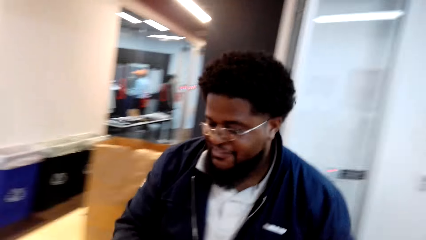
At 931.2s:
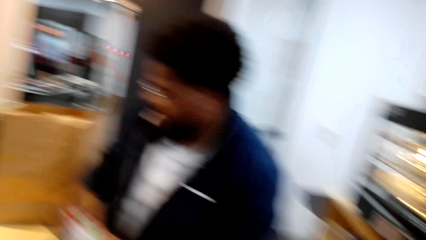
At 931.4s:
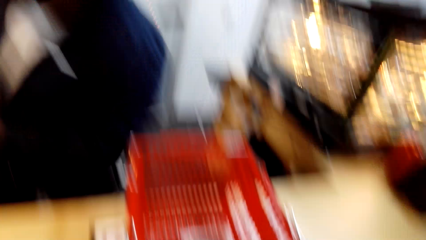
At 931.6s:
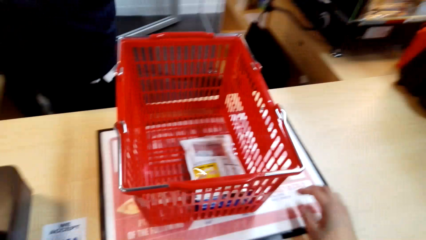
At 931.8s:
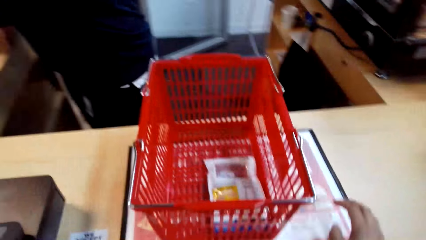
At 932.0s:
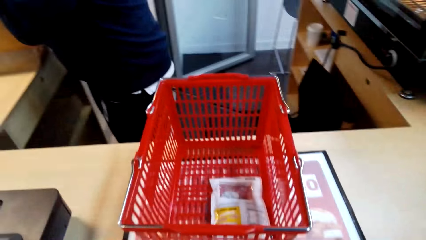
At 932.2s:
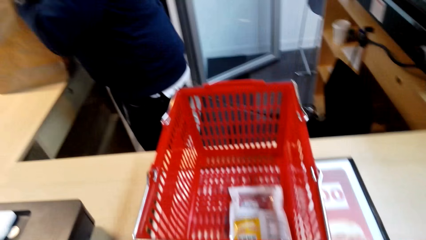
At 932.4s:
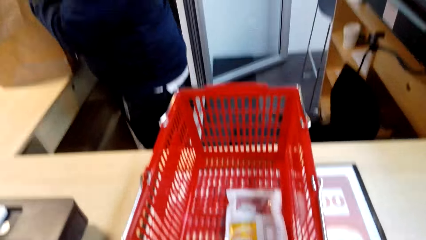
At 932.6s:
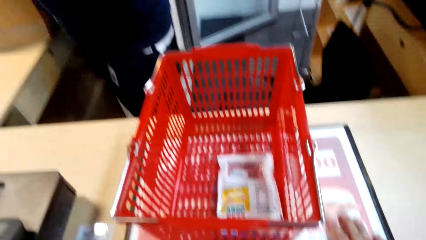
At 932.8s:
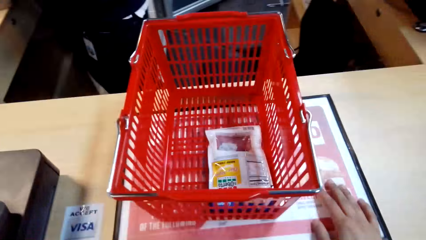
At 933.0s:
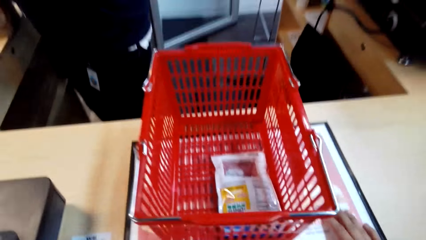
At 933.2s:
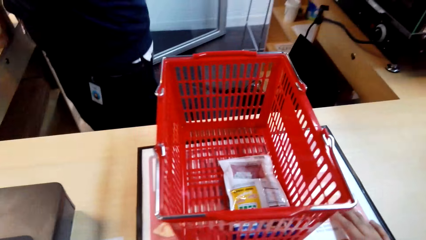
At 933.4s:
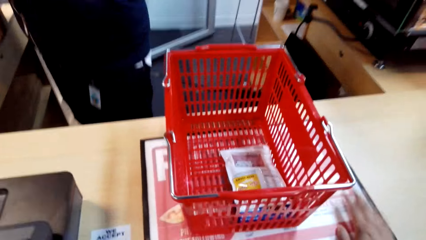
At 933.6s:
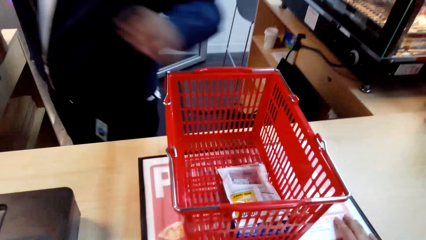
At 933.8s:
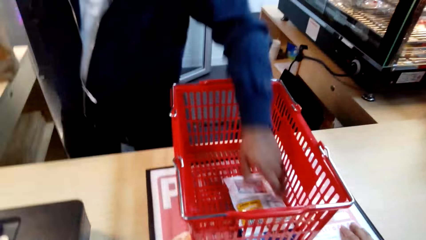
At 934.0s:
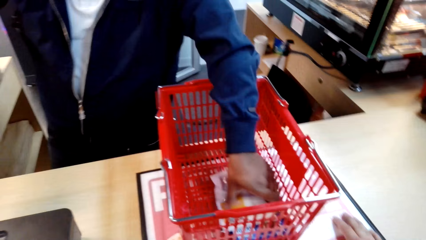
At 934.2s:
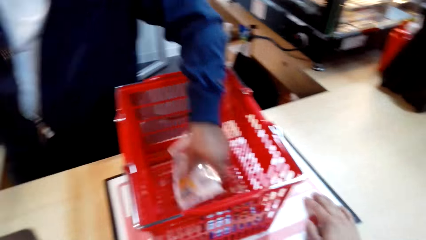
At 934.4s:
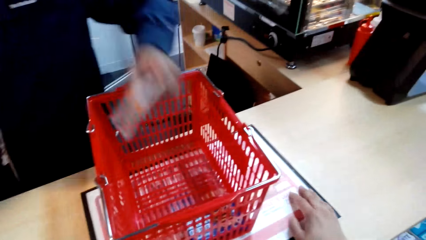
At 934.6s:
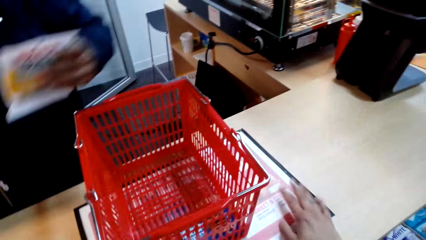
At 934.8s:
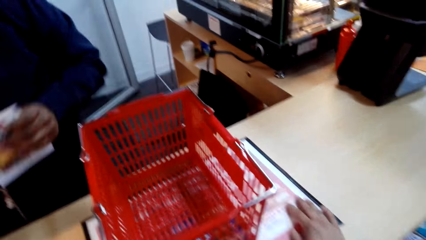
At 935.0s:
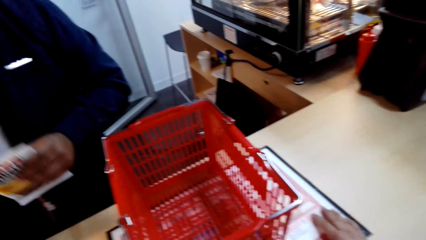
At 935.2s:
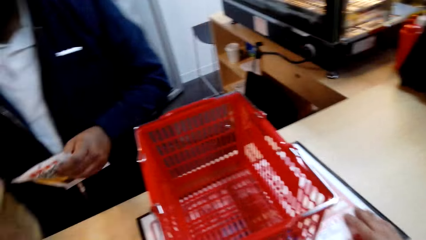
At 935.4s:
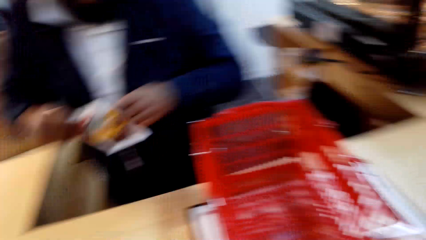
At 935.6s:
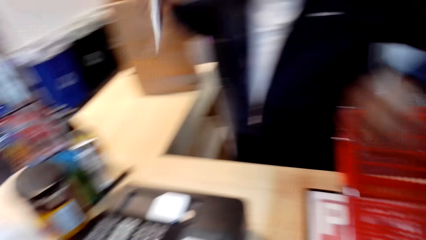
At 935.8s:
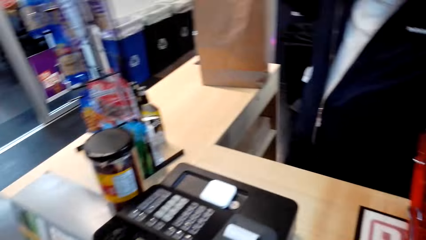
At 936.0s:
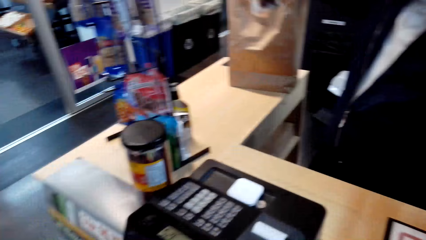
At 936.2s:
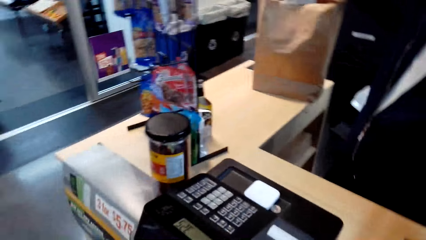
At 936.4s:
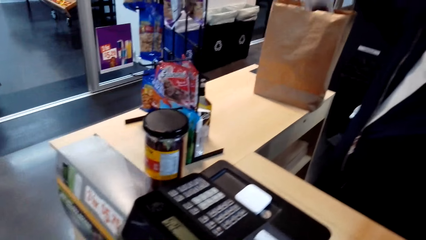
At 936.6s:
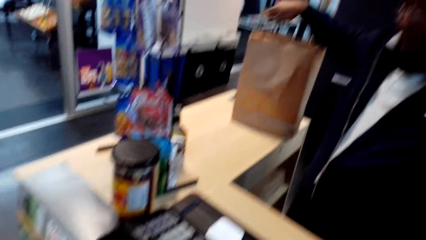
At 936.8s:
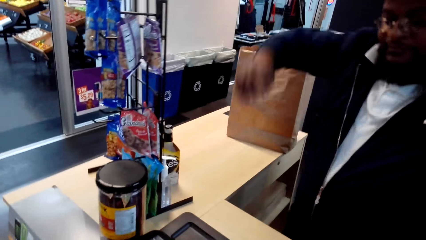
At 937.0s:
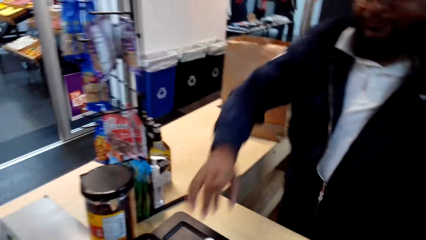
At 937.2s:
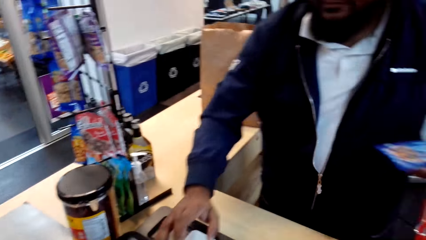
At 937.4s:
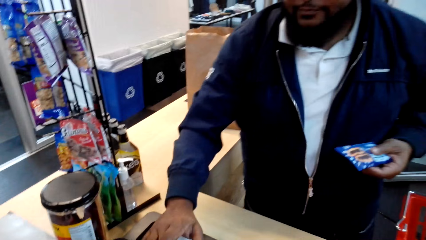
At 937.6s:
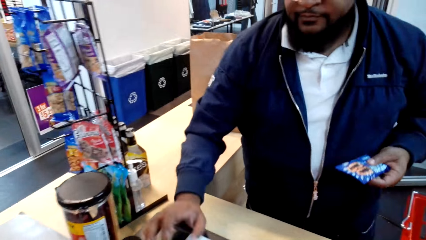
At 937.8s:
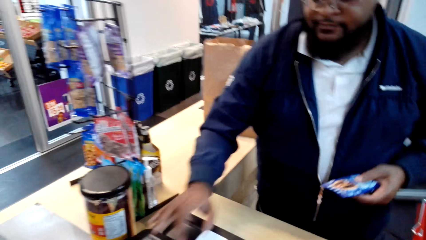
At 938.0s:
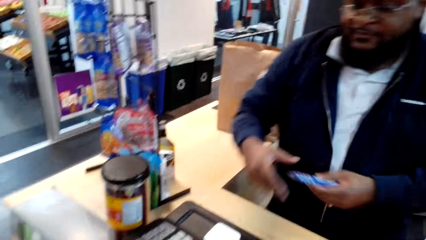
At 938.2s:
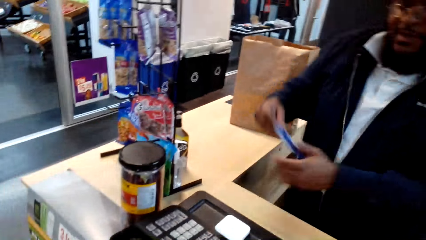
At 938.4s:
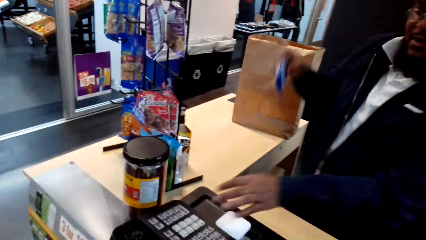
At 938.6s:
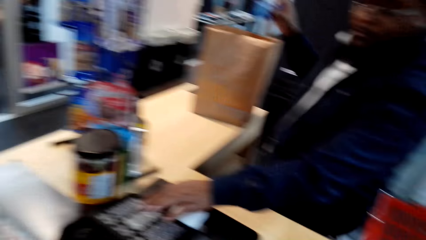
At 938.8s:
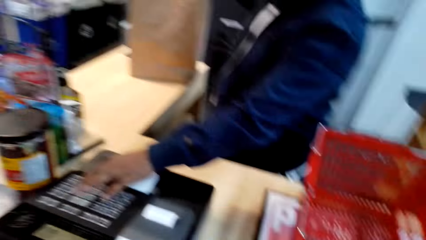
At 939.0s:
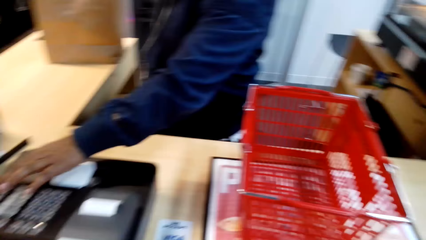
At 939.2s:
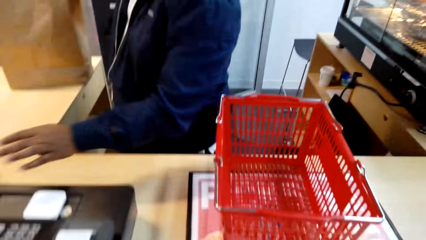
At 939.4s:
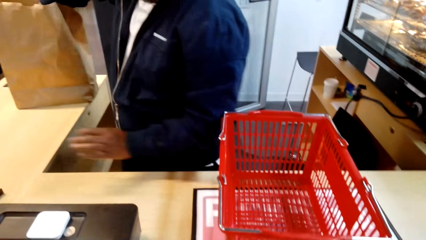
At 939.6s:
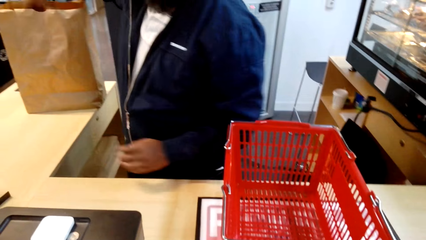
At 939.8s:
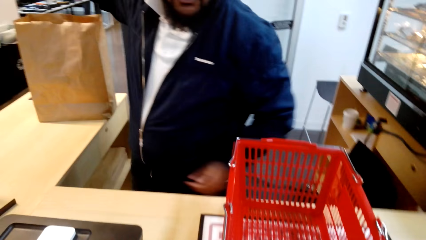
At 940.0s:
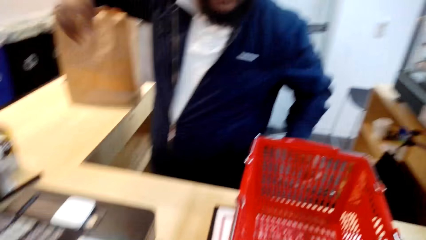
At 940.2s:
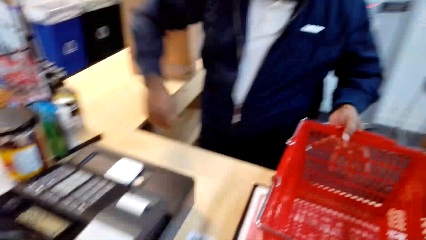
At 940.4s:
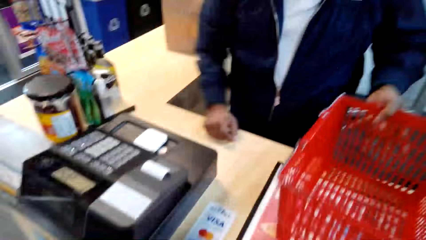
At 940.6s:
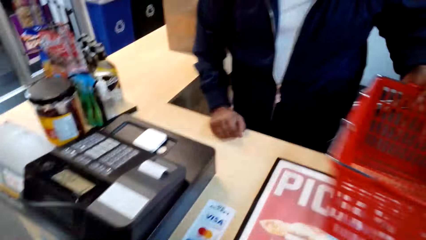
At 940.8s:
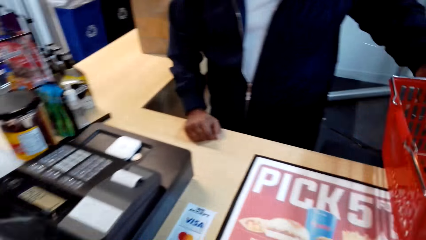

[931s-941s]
A man walks around. A cashier talks to the camera wearer. The cashier puts a tin in the shopping bag or paper bag. The cashier picks up a packet of something in the shopping basket, operates a cash register machine, and puts the packet of something in the paper bag. The cashier operates the cash register machine, picks up a packet from the shopping basket, and puts fig bars in the paper bag. The cashier picks up the shopping basket.

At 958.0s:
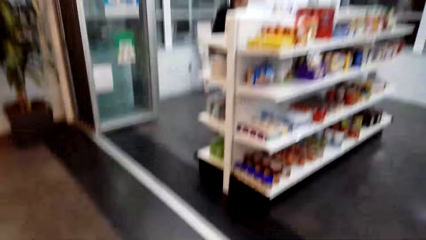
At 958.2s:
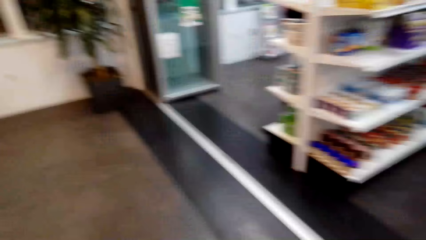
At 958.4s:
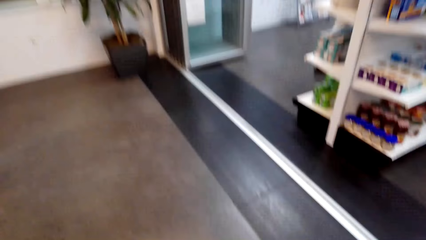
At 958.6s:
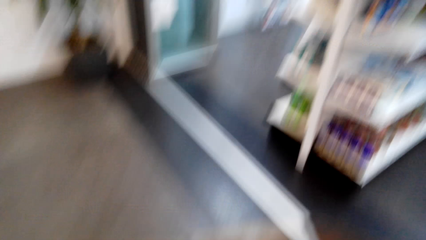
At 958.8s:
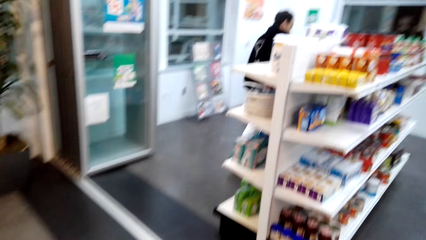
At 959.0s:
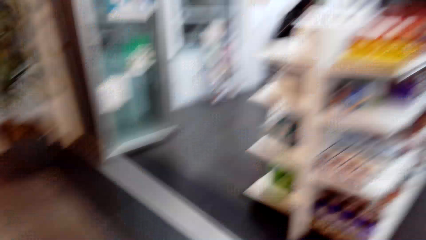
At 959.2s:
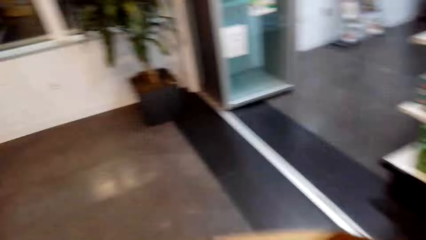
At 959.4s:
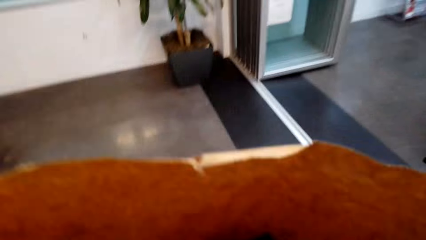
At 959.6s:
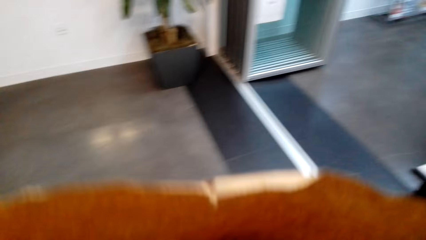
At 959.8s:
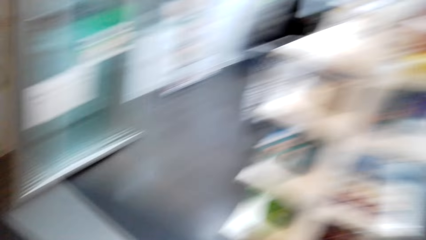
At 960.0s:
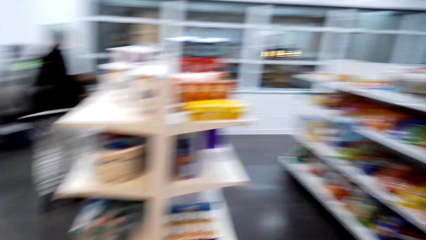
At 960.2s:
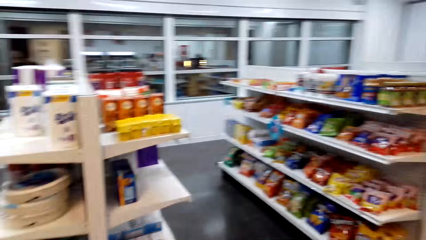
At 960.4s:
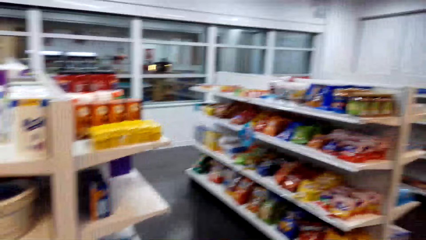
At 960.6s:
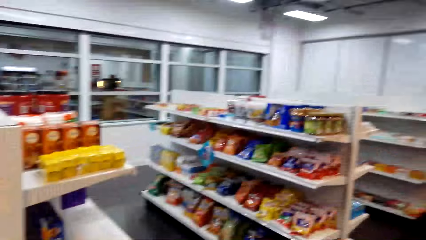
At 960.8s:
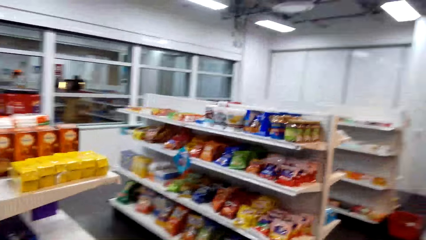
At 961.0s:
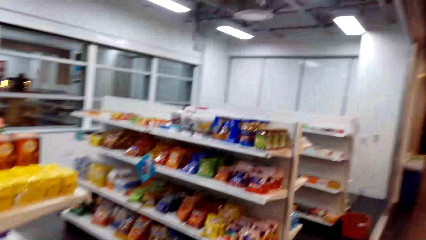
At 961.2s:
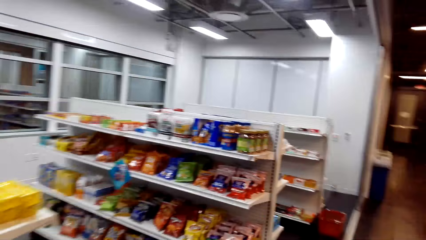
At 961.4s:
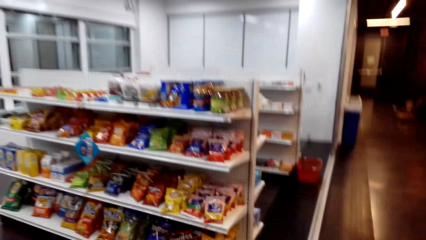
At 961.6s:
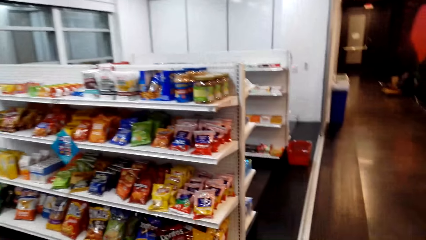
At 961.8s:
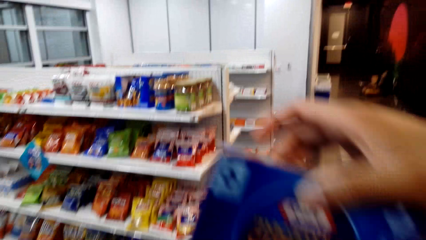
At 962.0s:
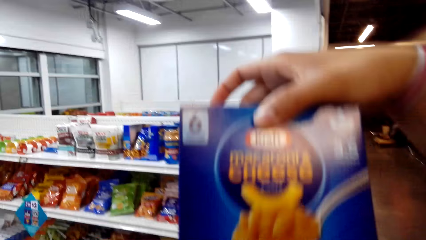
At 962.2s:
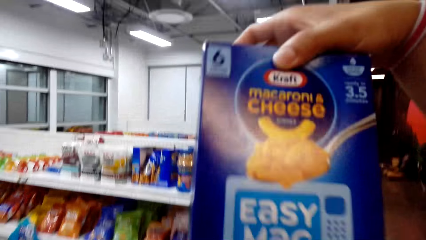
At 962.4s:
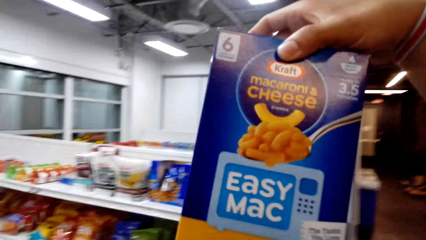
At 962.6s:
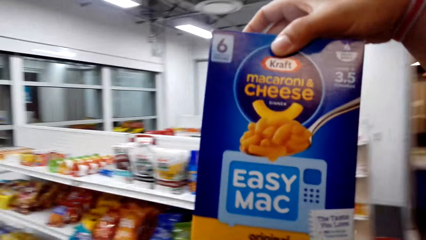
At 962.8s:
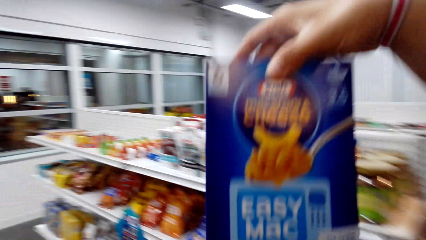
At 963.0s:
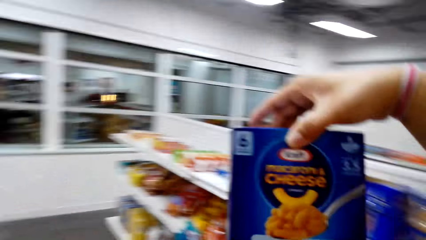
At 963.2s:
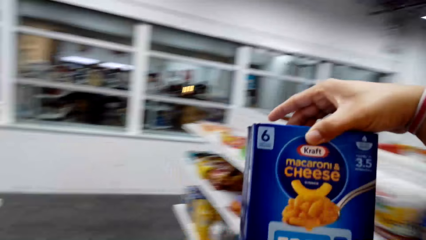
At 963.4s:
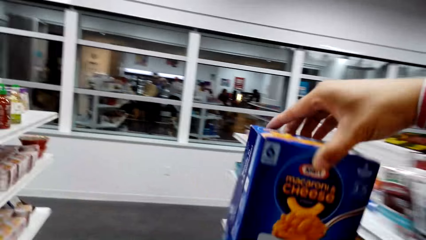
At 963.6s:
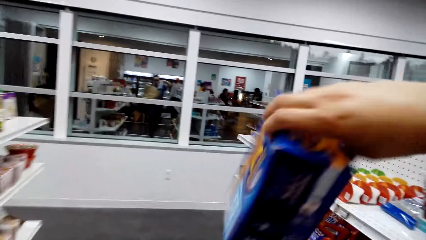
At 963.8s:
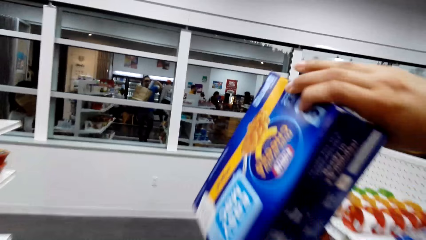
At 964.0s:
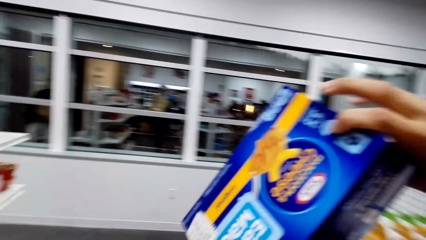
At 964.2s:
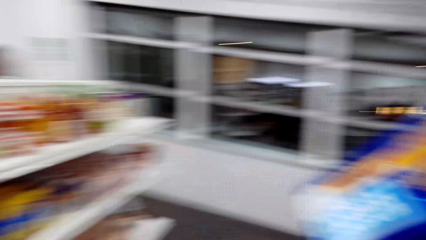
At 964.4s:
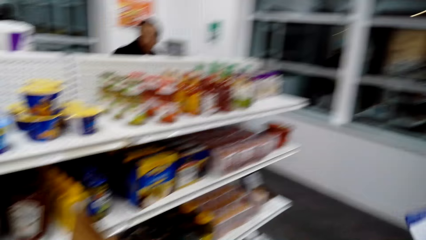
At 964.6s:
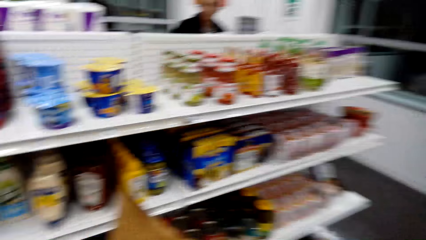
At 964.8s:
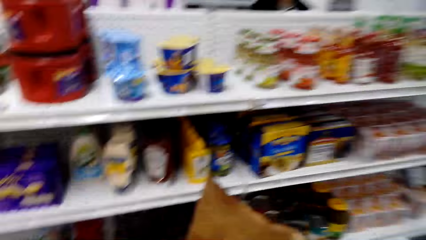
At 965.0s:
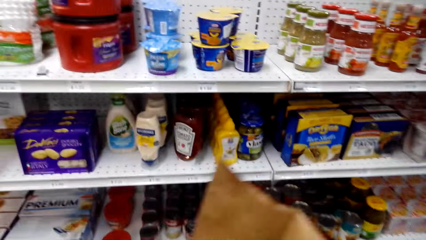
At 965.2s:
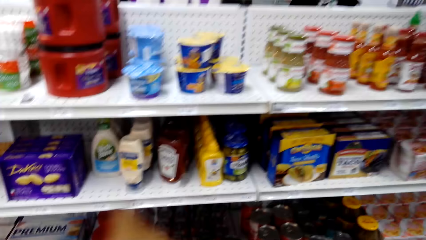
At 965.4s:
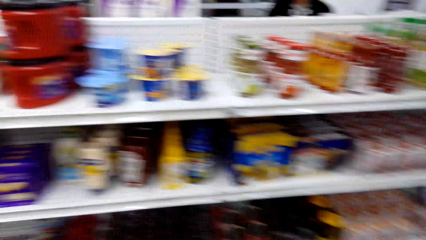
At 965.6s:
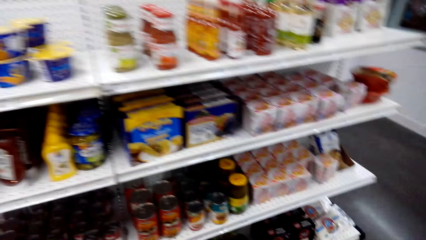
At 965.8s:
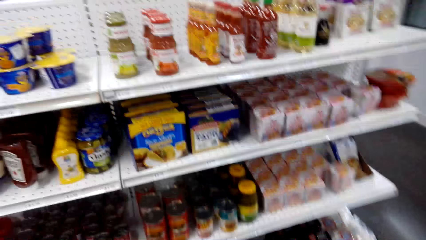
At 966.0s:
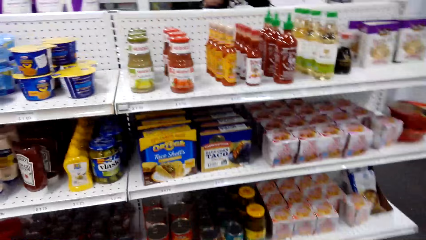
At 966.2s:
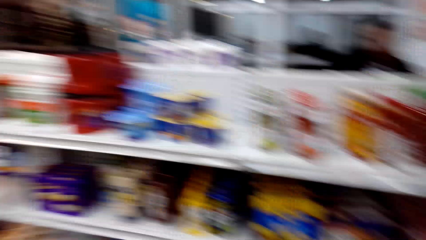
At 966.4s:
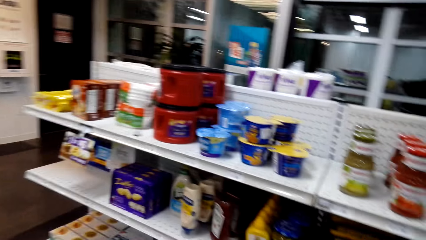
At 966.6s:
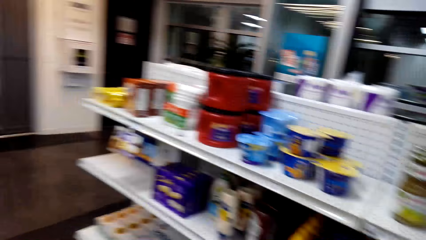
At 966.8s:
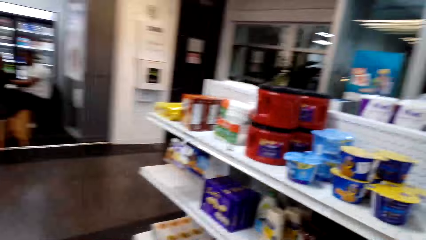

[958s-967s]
The camera wearer looks around. They walk around. They remove a box from the shopping bag. They look at the box of macaroni. They look around.
